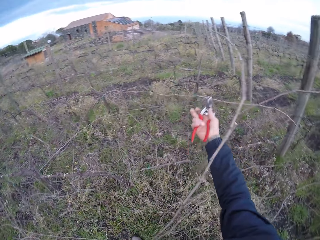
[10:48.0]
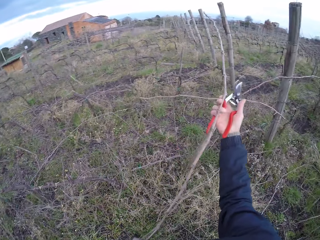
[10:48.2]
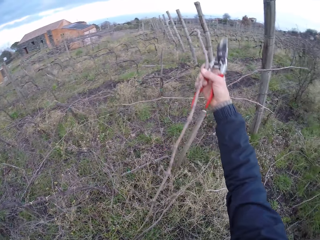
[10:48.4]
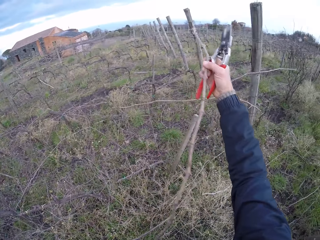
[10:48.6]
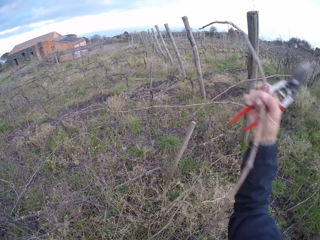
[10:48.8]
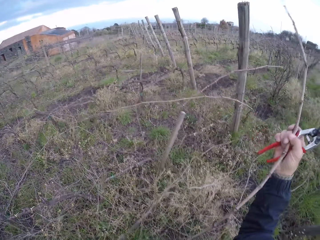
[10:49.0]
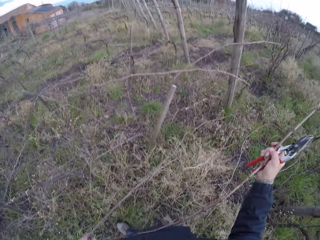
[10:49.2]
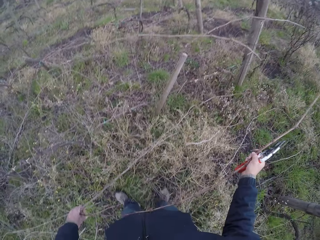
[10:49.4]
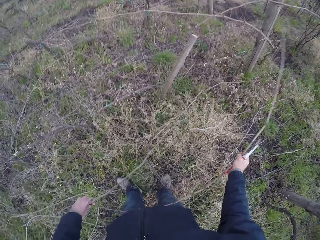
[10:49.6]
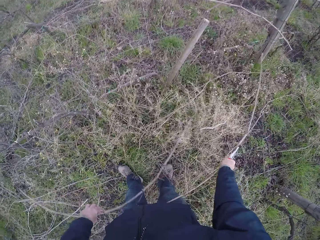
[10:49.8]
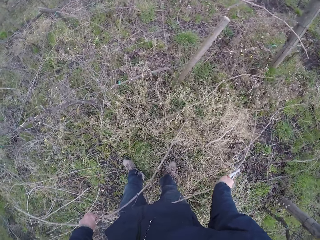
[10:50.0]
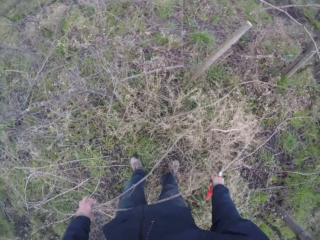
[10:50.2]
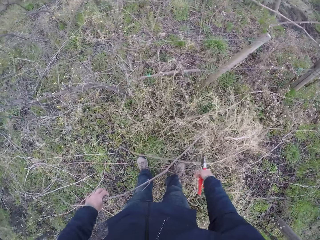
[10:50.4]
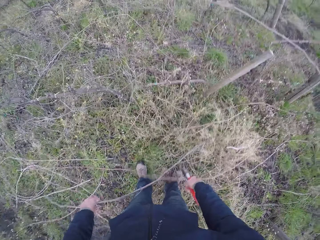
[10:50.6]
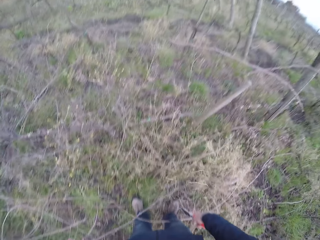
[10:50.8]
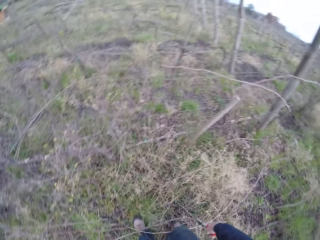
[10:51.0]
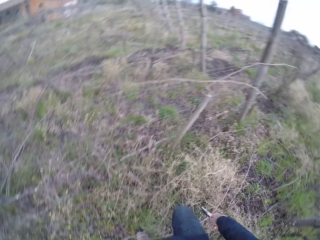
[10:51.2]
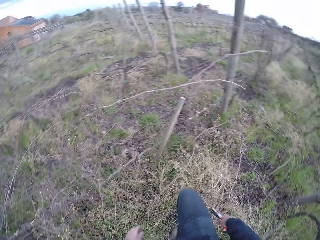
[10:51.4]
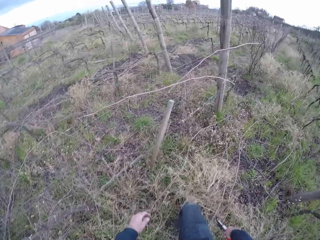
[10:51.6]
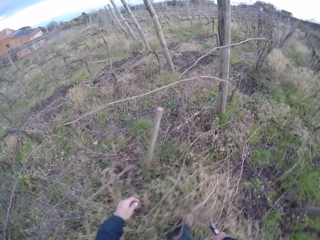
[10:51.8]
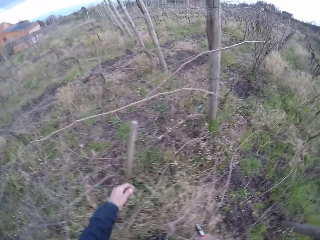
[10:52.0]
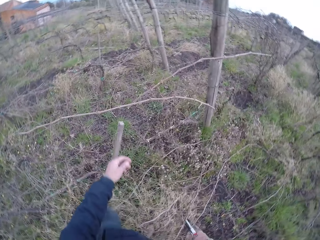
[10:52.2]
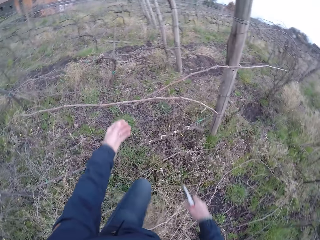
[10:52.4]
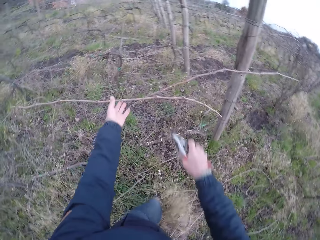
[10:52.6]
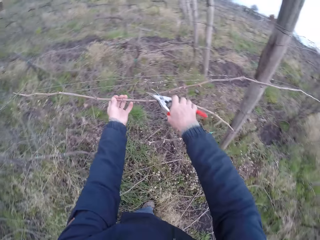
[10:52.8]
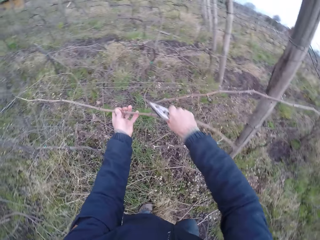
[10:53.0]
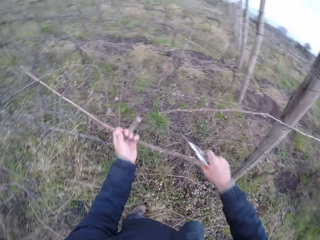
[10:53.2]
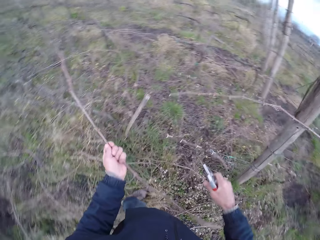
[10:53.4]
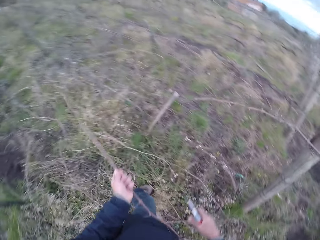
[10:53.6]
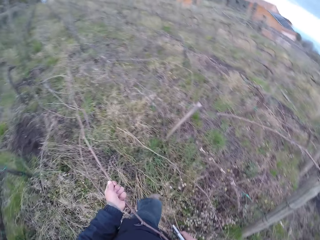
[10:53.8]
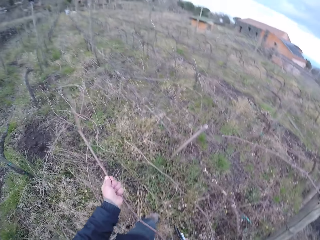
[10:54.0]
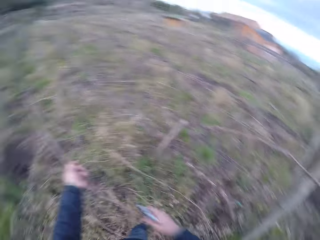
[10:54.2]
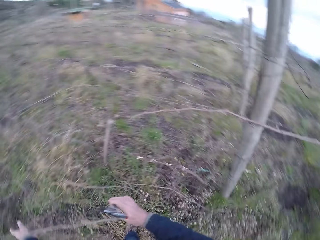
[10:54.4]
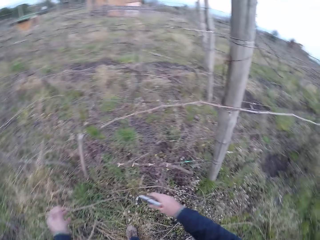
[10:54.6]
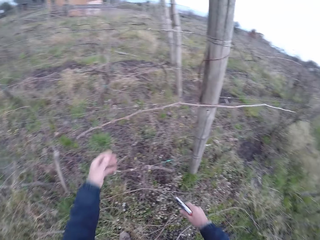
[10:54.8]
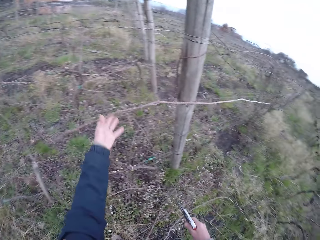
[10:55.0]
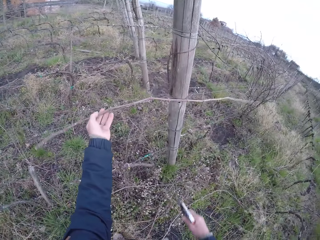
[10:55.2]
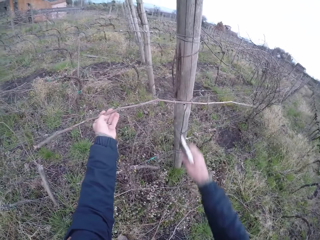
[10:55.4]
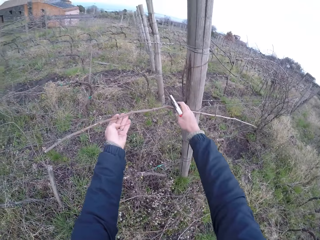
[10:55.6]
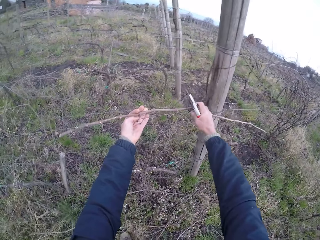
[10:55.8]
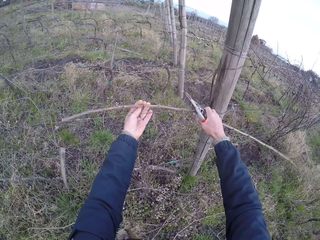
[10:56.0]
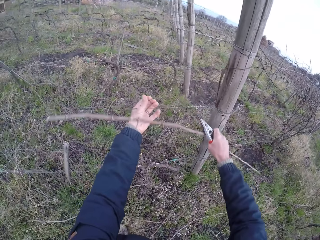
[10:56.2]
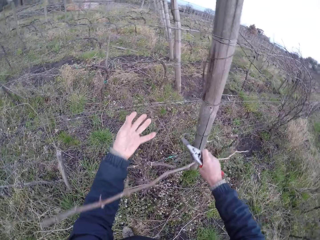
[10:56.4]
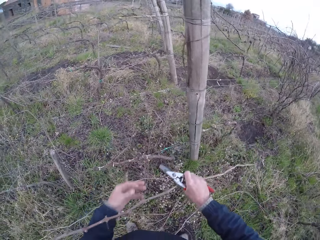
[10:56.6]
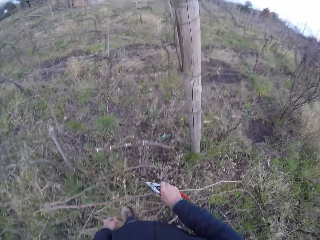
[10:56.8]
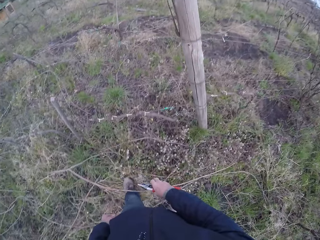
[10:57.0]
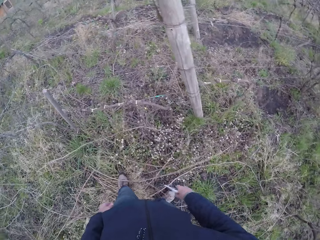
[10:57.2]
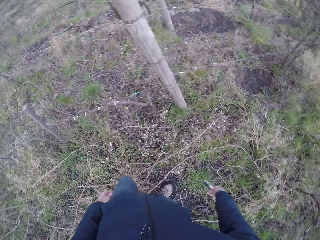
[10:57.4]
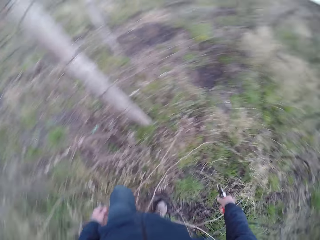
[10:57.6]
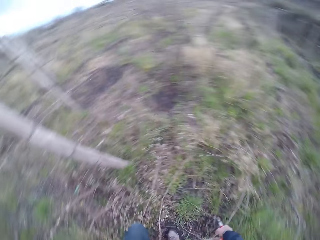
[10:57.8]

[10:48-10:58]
The camera wearer holds the twig with her right hand. She pulls a stick from the fence. She throws the stick on the ground. She drops the twig in her right hand. She holds a twig with her left hand and snips the twig with the secateurs in her right hand. She pulls a stick from the fence. She drops the twig in her hands. She throws the stick on the ground. She holds a twig with her left hand. She holds the twig with both hands. She pulls a stick from the fence. She throws the stick on the ground. She drops the twig in her right hand.

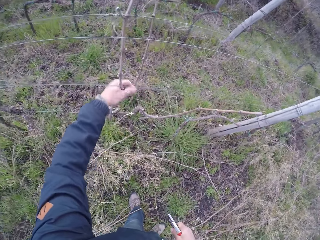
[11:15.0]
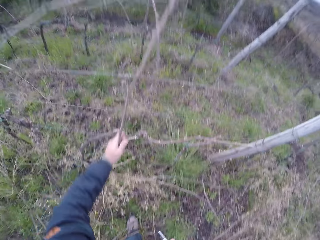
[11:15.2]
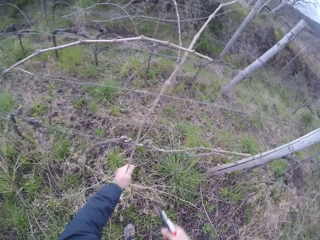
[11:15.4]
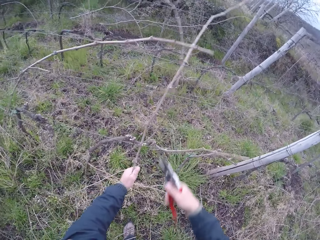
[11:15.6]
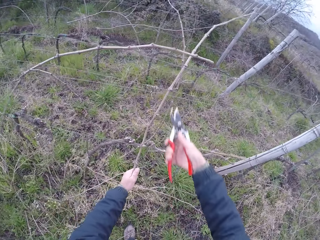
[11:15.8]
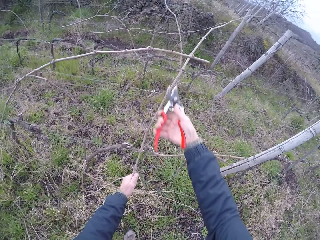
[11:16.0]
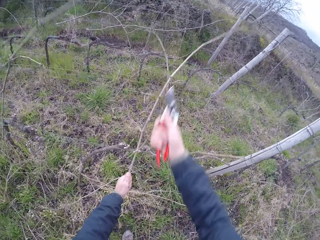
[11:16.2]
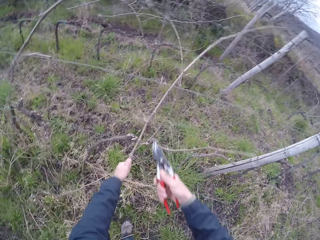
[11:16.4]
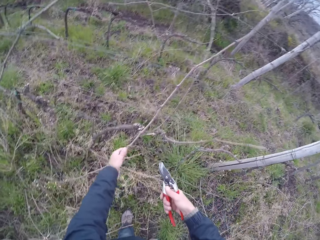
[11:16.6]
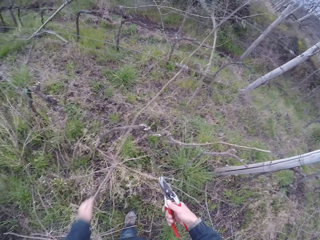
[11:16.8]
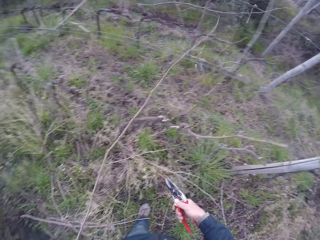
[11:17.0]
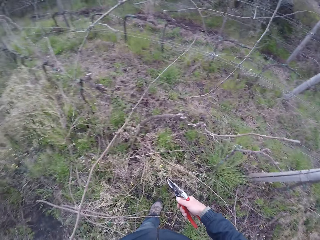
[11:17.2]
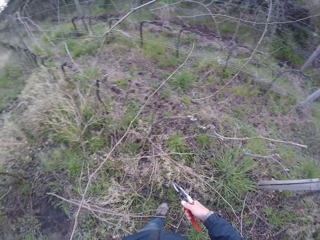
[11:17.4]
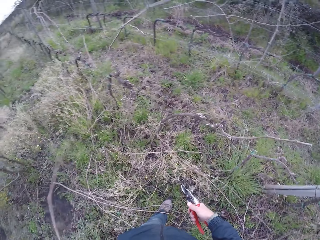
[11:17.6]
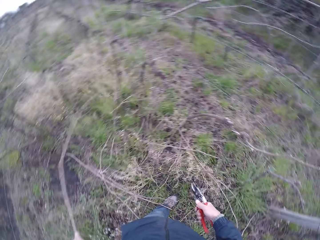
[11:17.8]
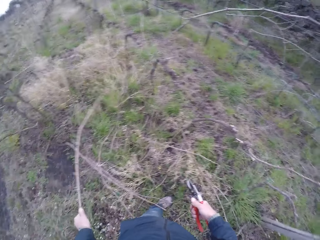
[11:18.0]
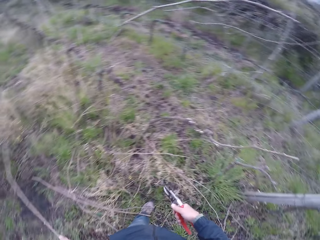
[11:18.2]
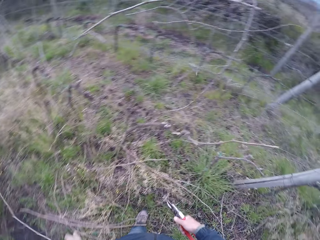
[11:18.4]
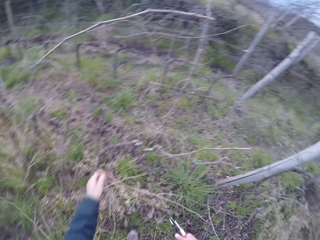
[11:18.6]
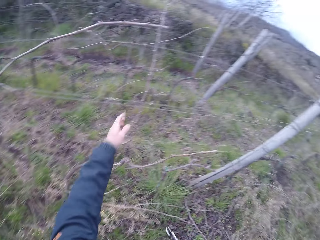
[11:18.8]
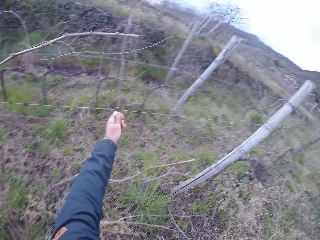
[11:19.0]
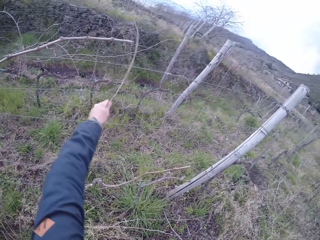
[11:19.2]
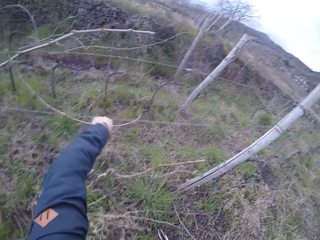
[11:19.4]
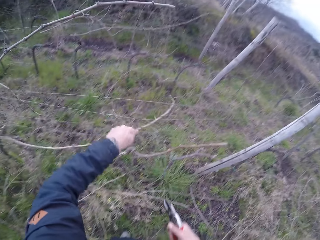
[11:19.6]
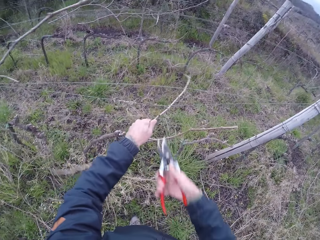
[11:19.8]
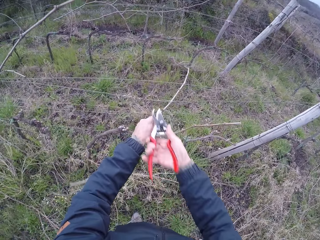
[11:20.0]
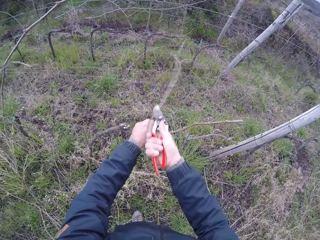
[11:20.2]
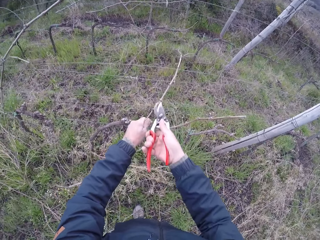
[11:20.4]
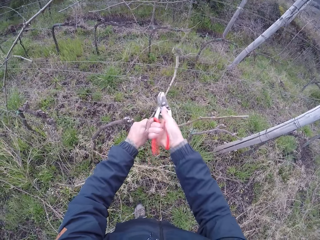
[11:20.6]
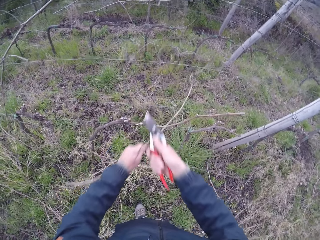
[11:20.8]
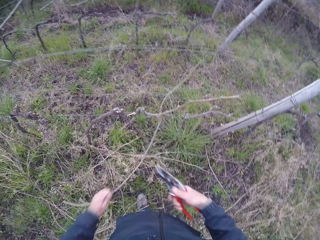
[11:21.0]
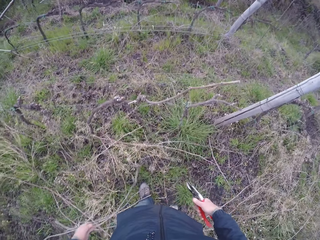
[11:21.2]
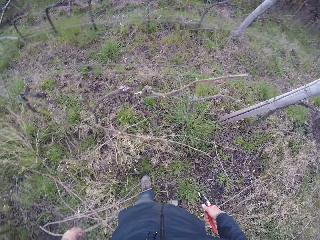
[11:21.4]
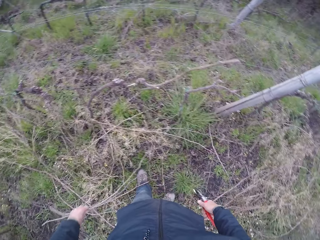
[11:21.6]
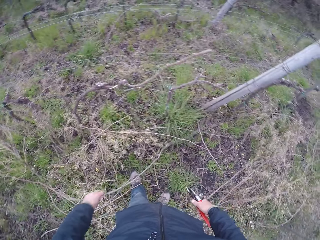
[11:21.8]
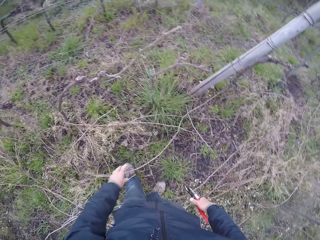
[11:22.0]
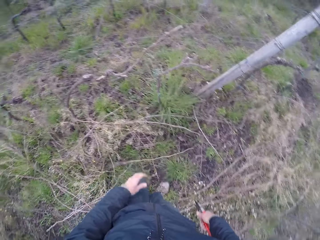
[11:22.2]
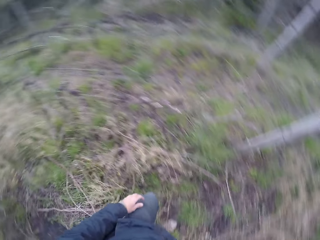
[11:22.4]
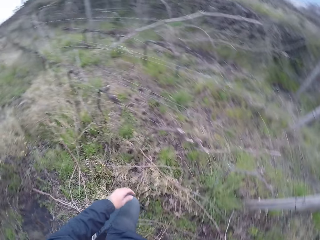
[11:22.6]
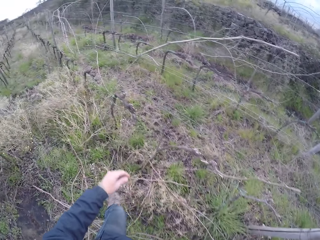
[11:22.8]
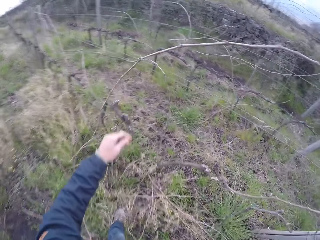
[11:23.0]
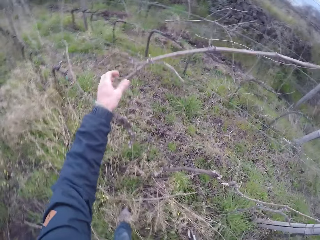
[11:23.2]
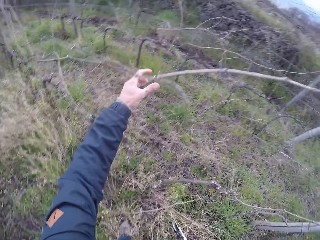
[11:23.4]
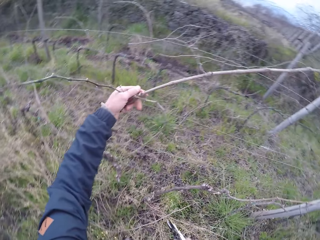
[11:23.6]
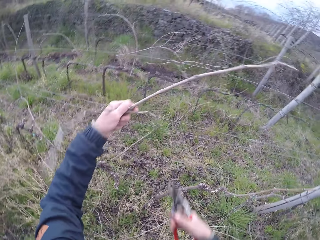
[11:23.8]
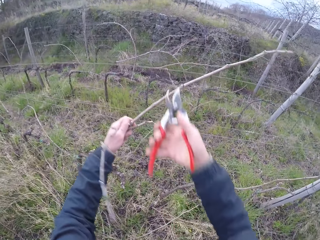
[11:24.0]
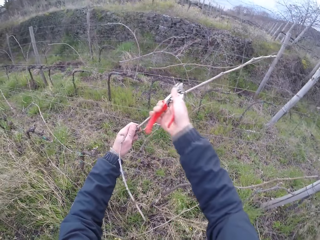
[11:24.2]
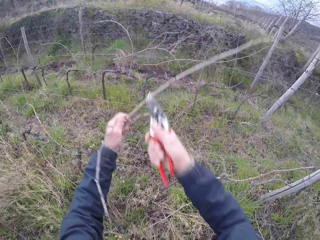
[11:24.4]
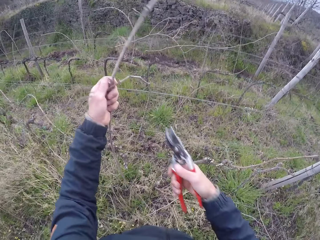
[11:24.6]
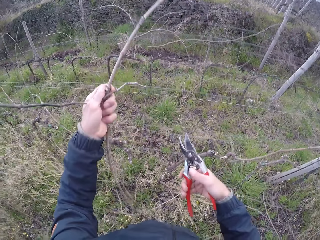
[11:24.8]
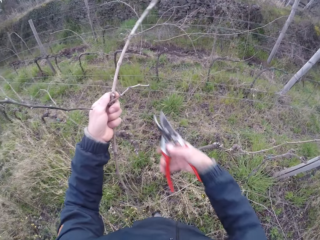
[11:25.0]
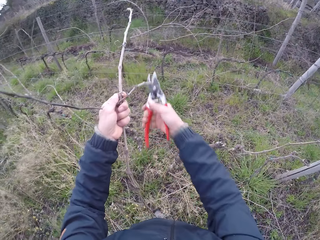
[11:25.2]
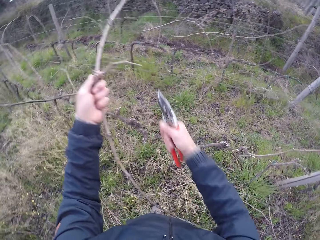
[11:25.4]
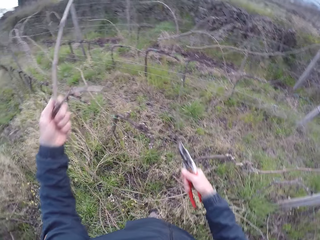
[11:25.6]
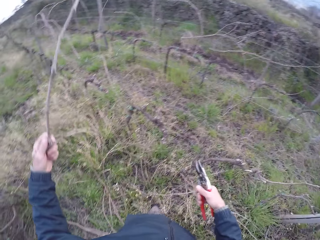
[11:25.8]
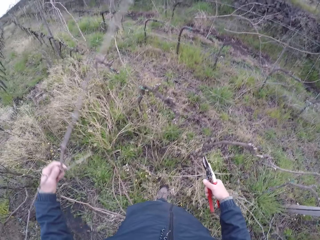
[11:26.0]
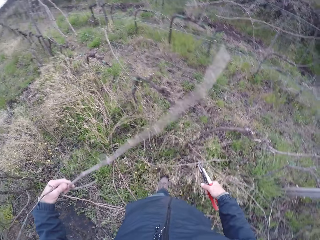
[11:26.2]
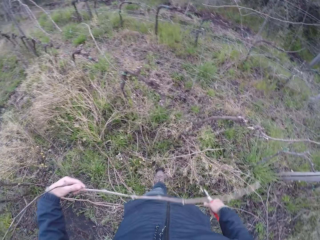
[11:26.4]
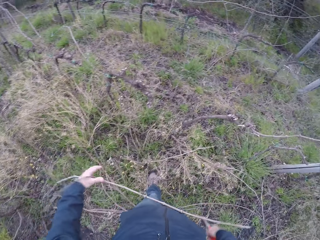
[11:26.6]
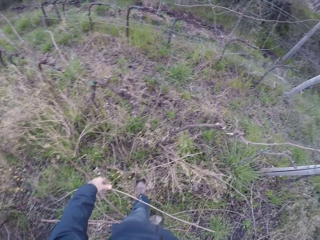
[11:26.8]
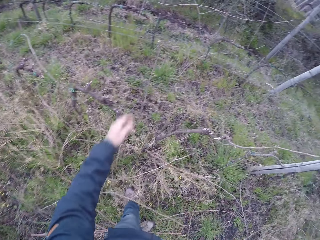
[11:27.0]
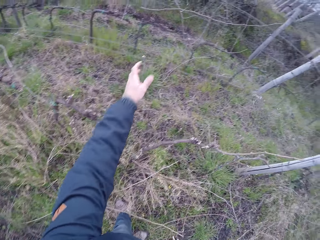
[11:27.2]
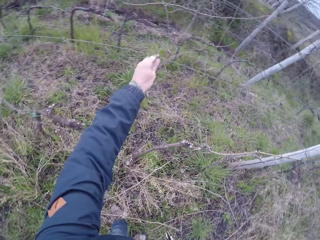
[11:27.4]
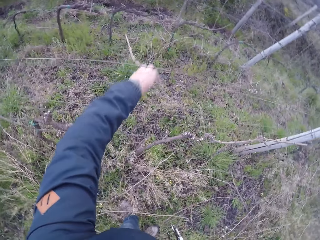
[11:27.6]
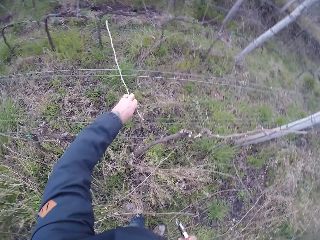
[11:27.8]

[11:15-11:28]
The camera wearer snips the twig with the secateurs in her right hand. She pulls at the twig with her left hand from the fence. She throws the sticks on the ground. She drops the twig with her left hand. She grabs a twig with her right hand. She pulls the stick from the fence. She snips the twig with the secateurs in her right hand. She throws the stick on the ground. She drops the twig in her left hand. She grabs a twig with her left hand. She snips the twig with the secateurs in her right hand. She pulls the stick from the fence. She snips the twig with the secateurs in her right hand again. She throws the stick on the ground. She drops the twig with her left hand. She grabs a twig with her left hand.
